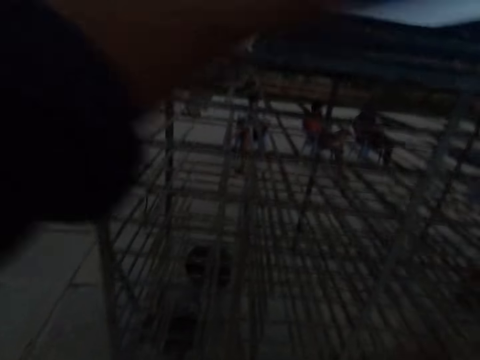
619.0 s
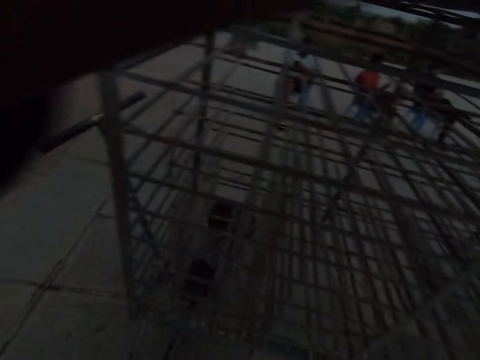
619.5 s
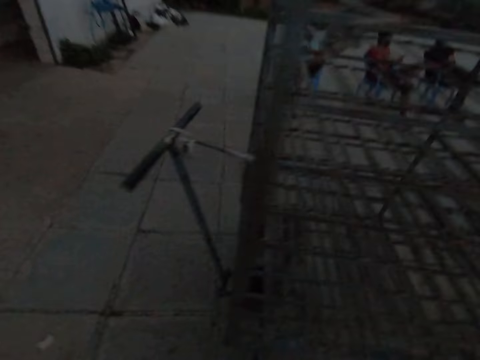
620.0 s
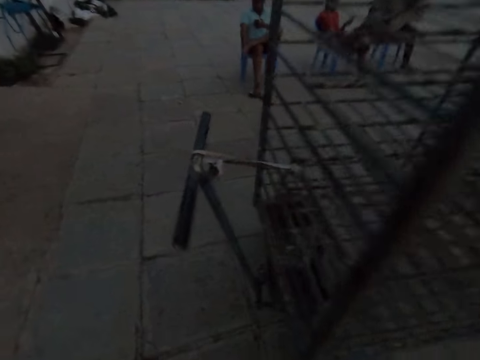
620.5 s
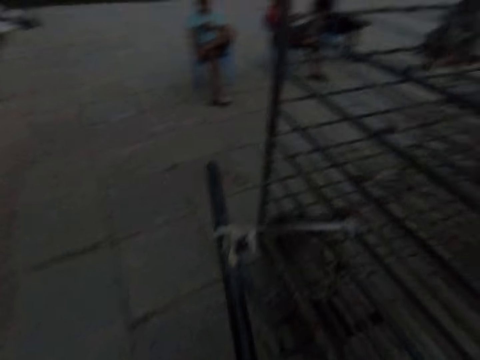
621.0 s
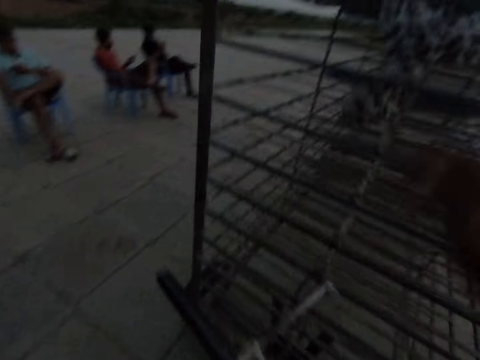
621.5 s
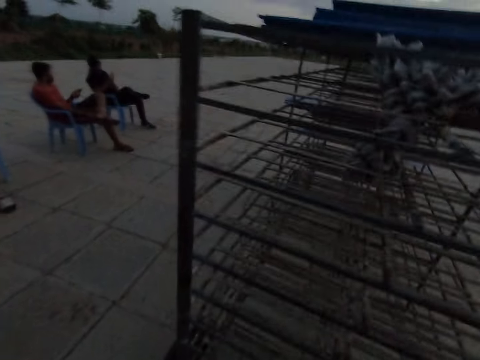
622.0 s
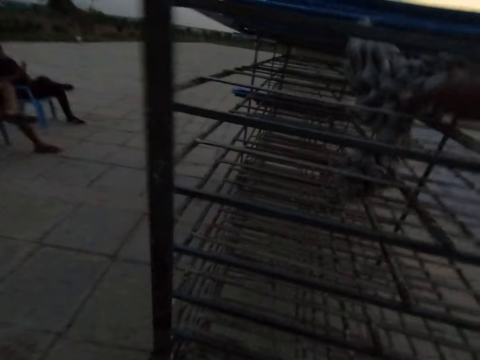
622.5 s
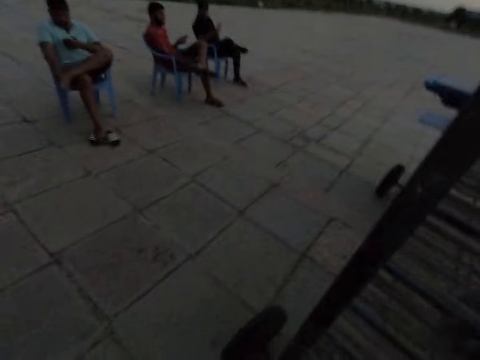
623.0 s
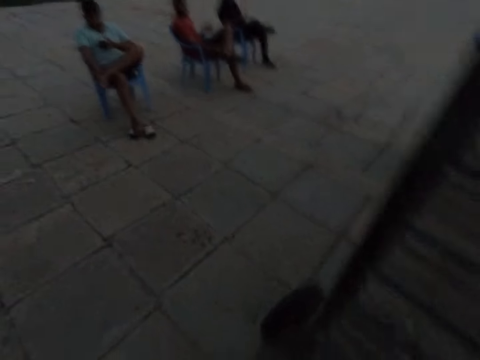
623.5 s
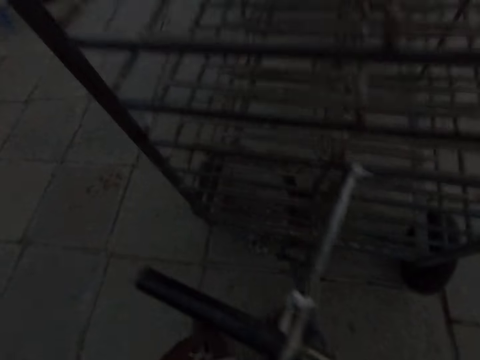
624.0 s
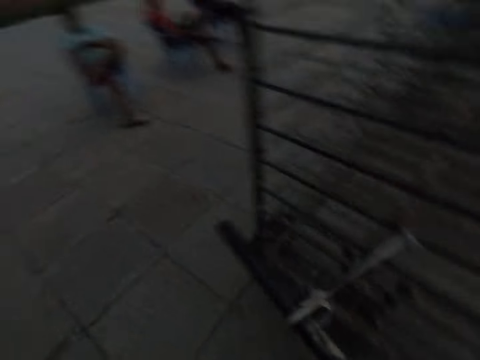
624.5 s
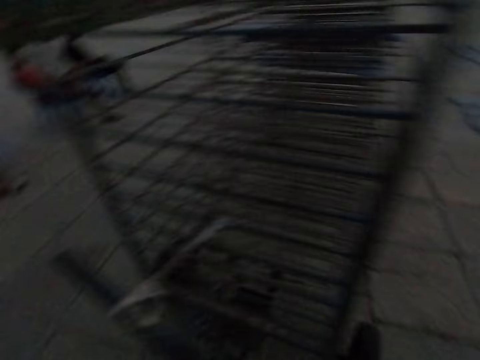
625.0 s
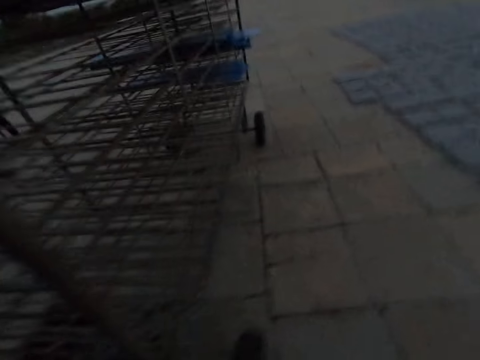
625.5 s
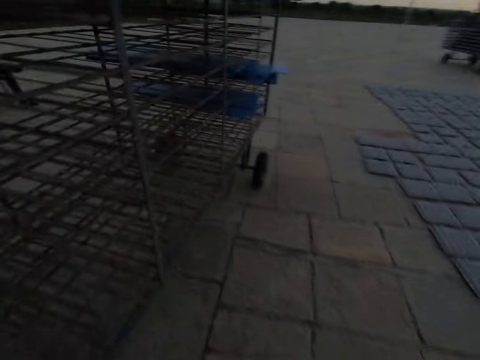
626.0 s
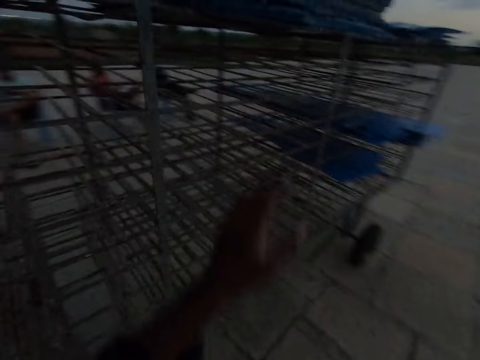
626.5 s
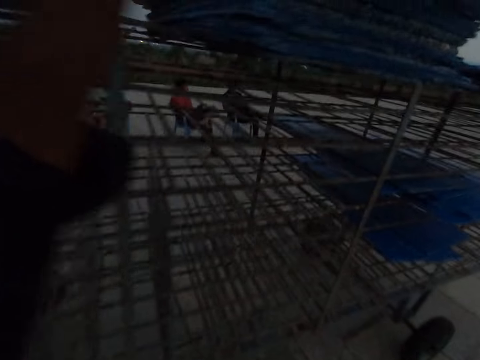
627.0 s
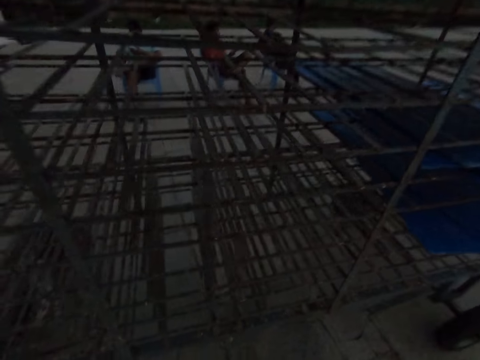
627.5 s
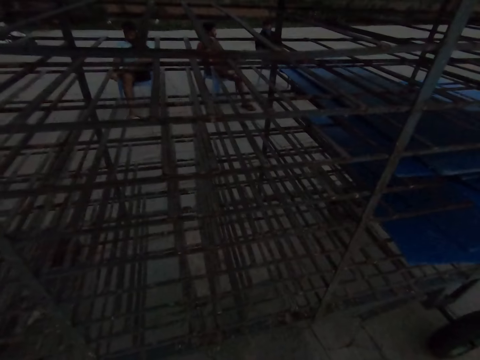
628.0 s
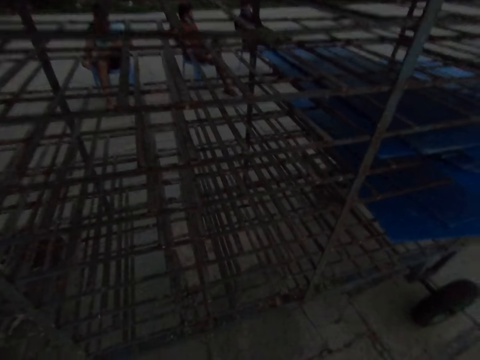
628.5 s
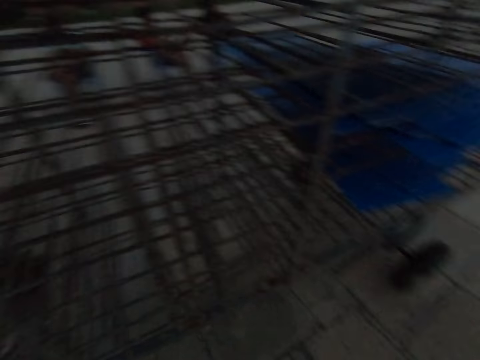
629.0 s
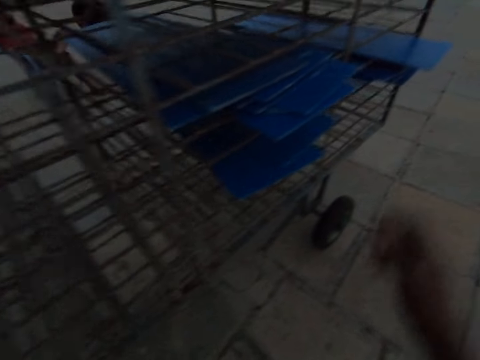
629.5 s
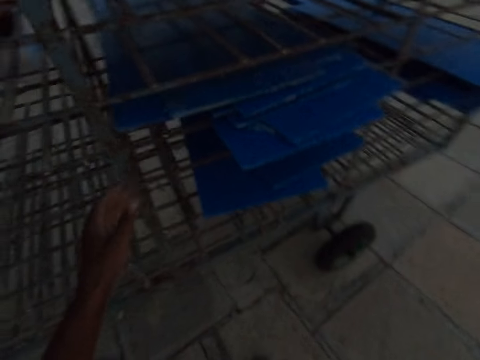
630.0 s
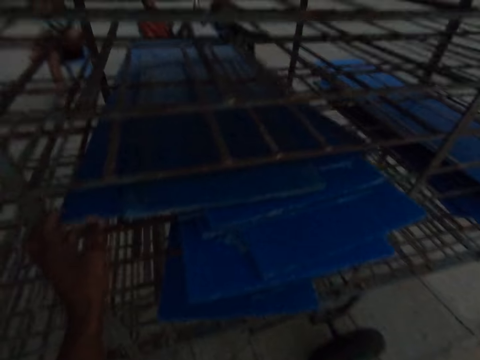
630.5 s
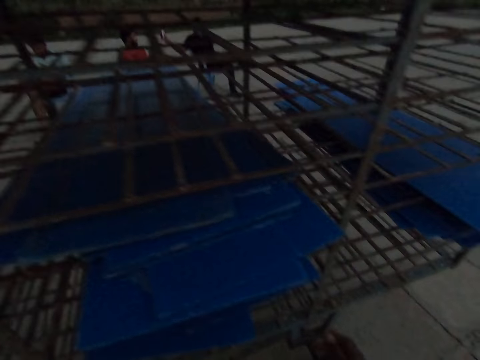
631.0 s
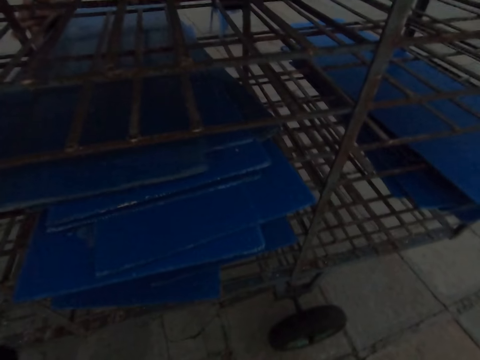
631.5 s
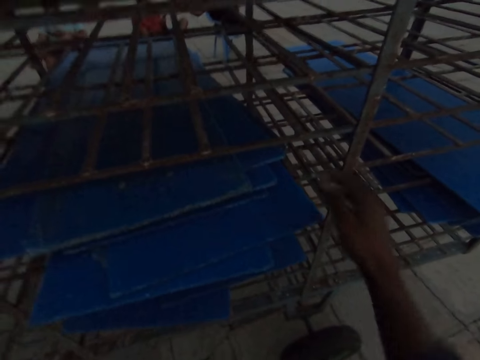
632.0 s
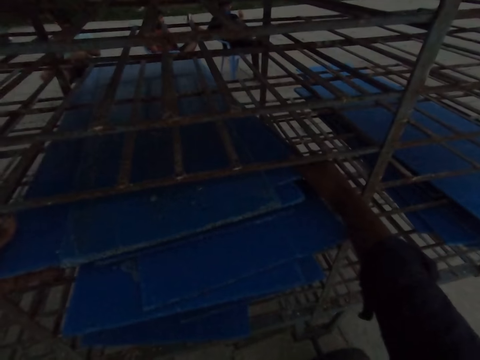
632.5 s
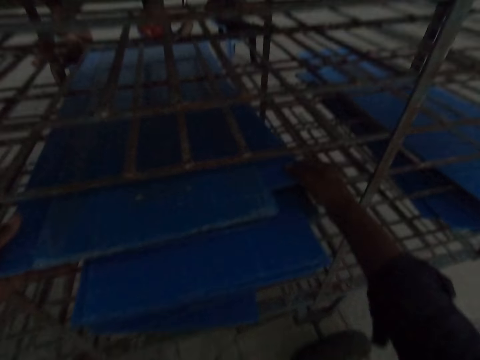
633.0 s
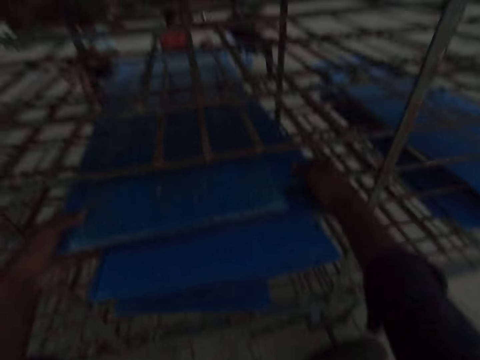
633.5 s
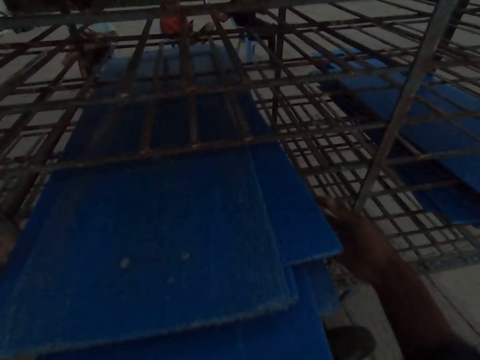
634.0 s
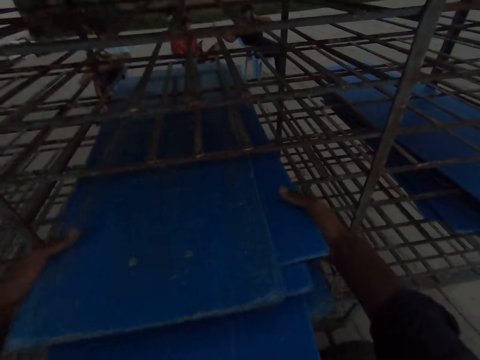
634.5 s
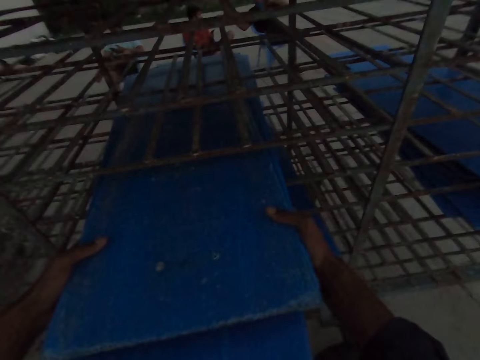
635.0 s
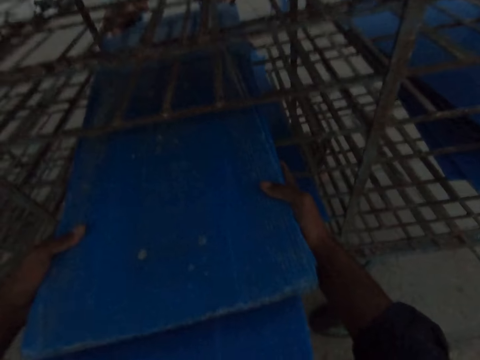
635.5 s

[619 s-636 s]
The camera wearer drops the cloth on the shelf. He converses with the man. He pushes down the cloth on the rack with his right hand. He removes the blue boards from the lower shelf. He adjusts the boards on the rack with his left hand. He pulls the boards on the rack with his hands.

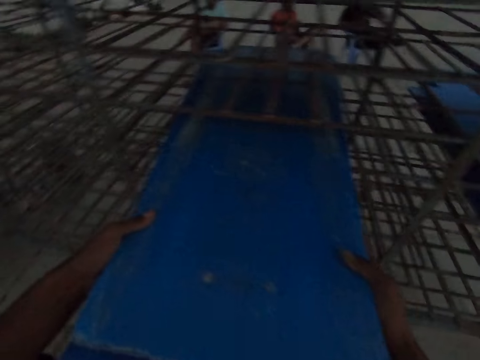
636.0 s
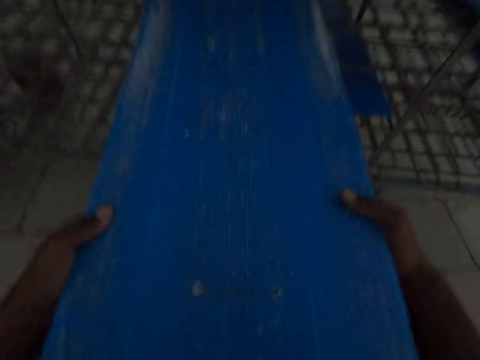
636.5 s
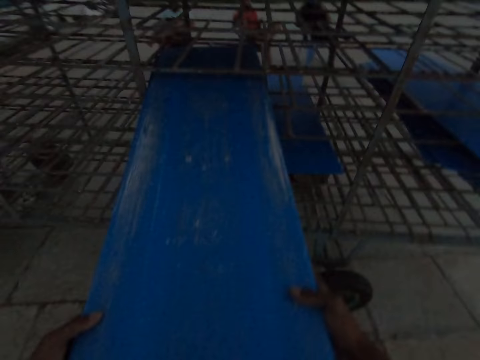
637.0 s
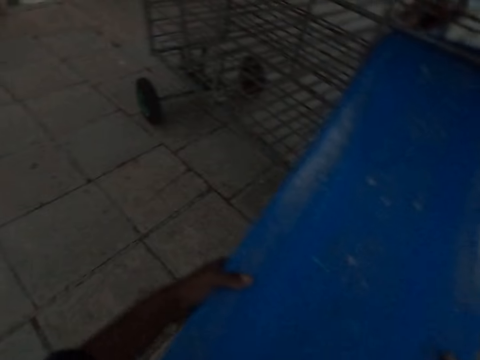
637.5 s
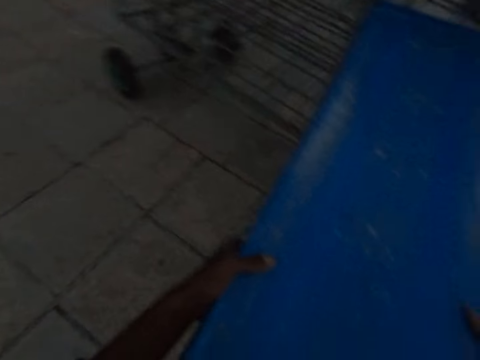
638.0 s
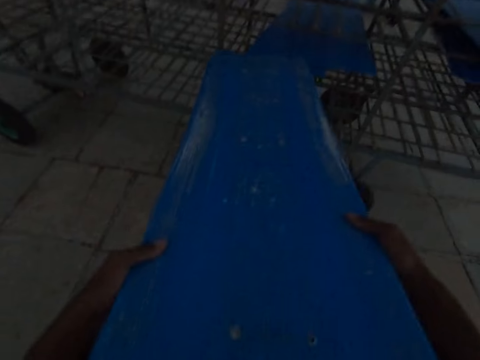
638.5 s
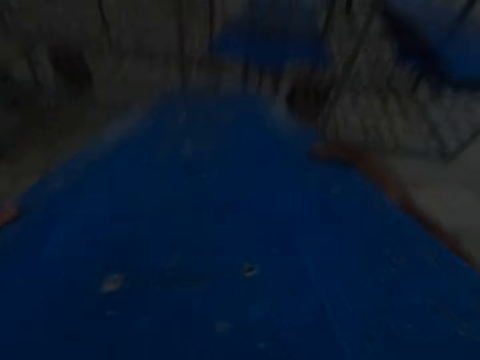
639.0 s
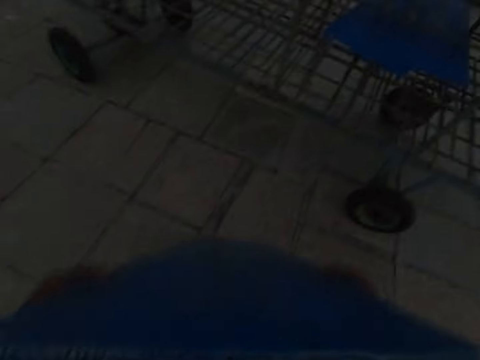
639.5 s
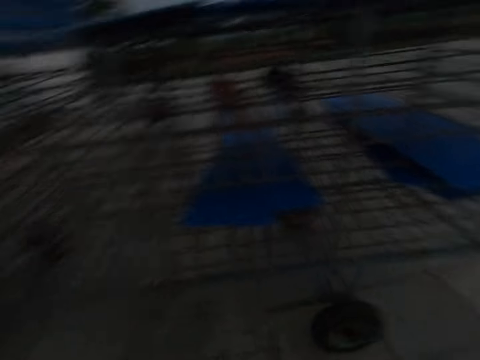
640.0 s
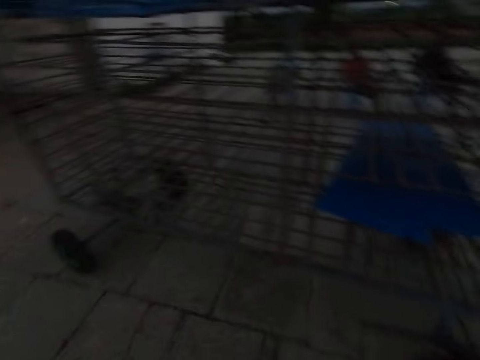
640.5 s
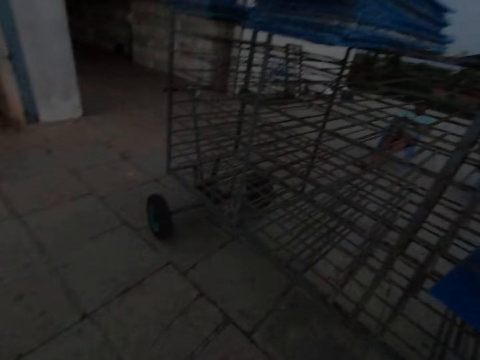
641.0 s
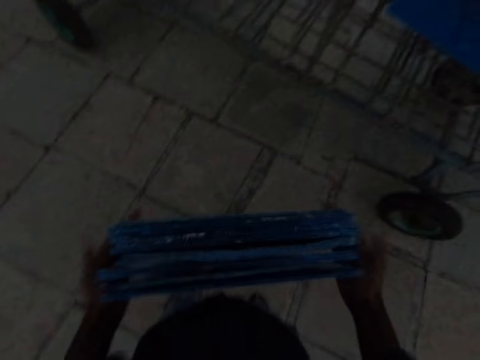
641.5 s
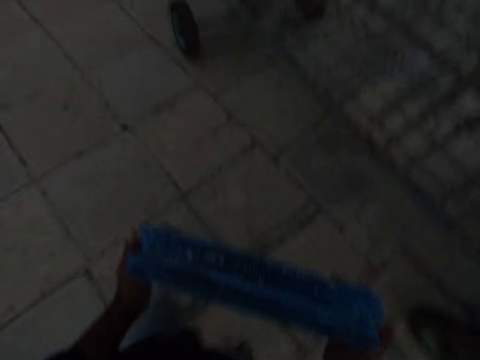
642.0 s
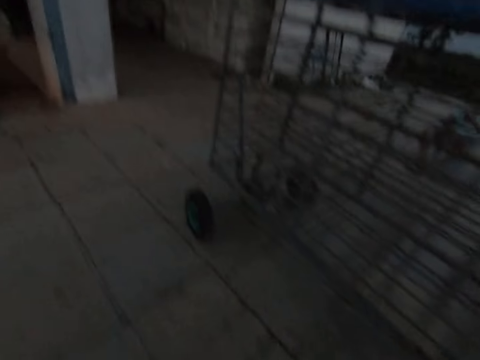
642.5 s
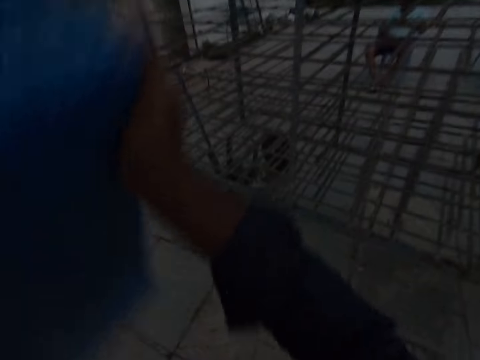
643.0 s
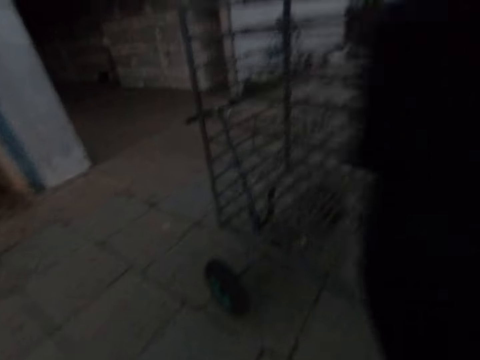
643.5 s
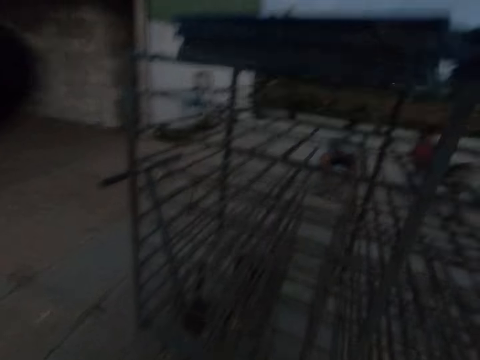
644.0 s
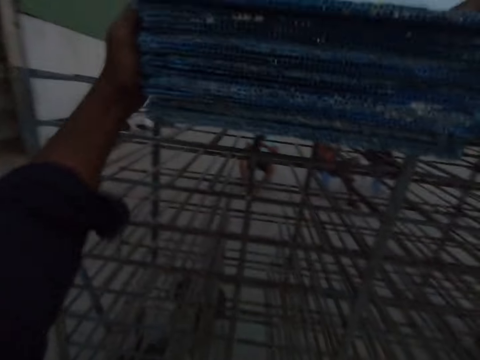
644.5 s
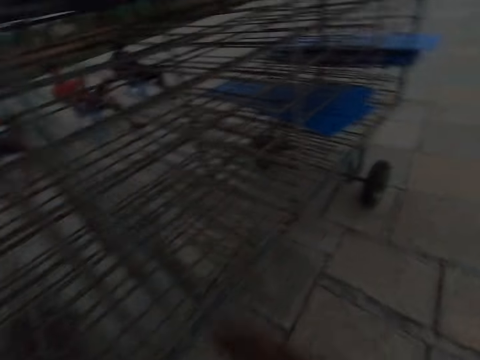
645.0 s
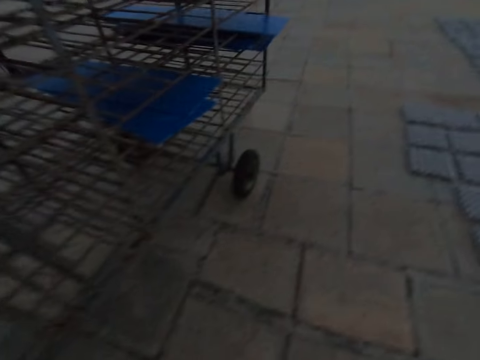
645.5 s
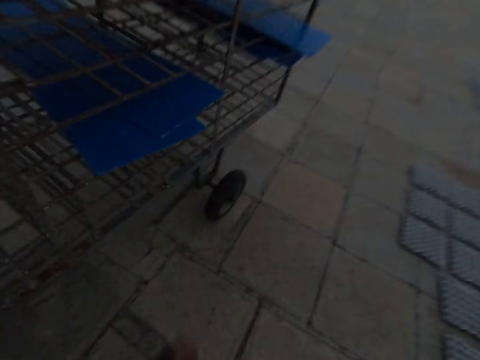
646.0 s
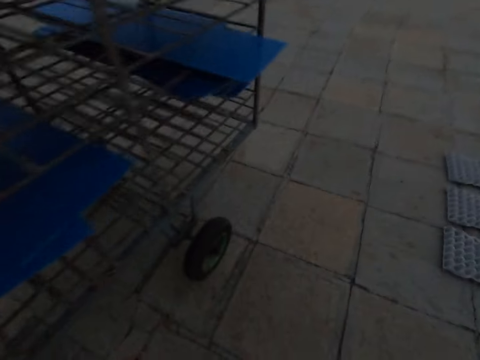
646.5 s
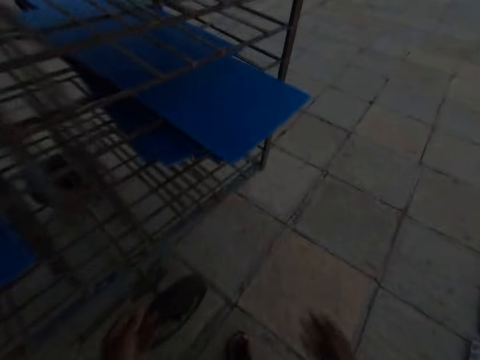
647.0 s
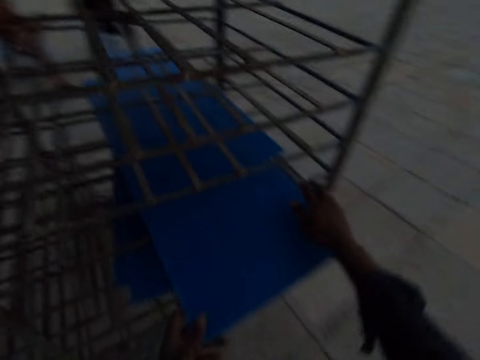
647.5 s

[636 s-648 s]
The camera wearer converses with the man. He raises the boards in his hands. He drops the blue boards in his hands on the boards on the top of the rack.
